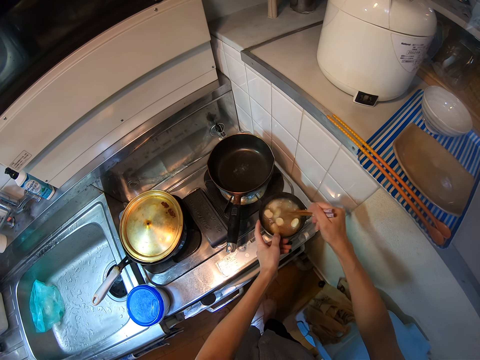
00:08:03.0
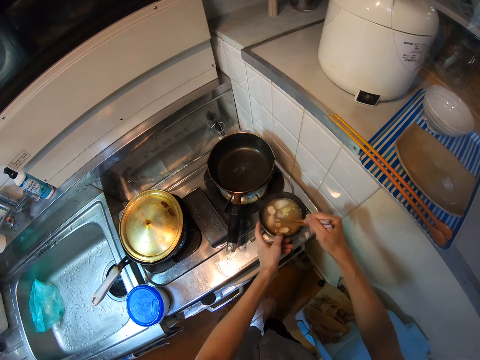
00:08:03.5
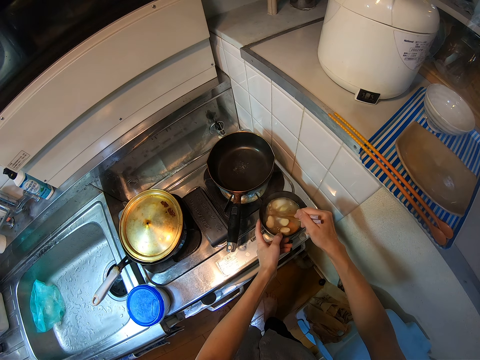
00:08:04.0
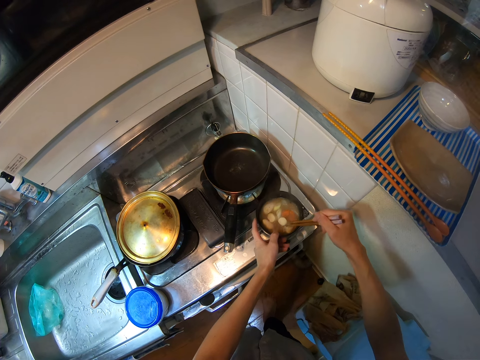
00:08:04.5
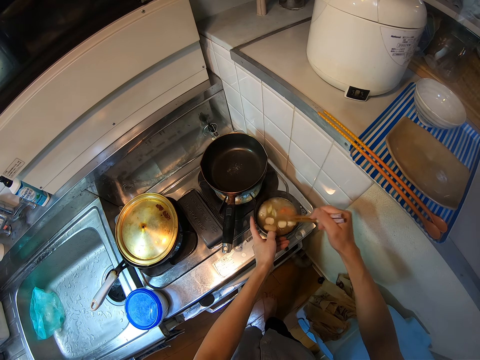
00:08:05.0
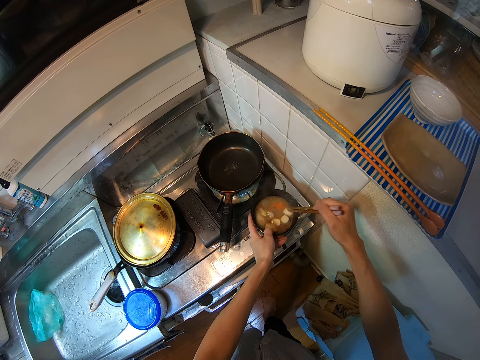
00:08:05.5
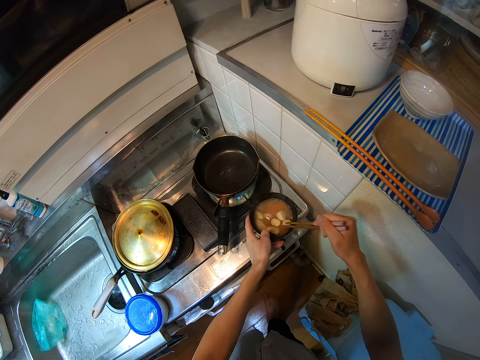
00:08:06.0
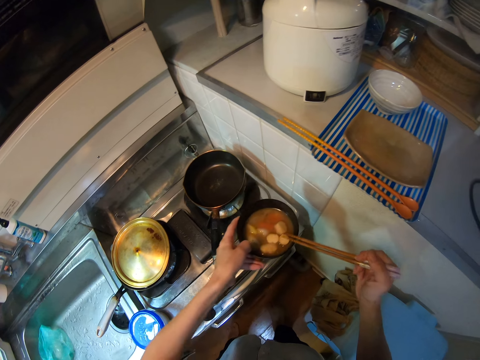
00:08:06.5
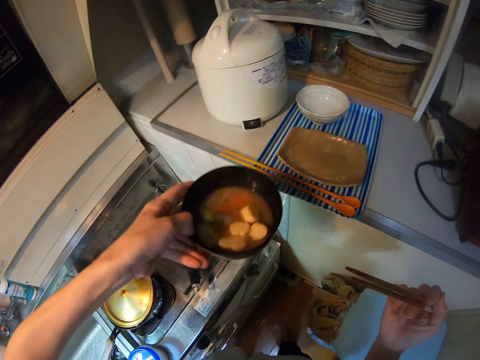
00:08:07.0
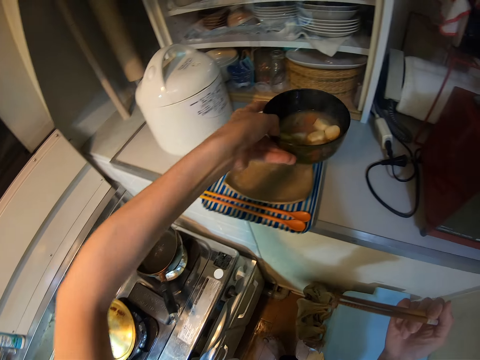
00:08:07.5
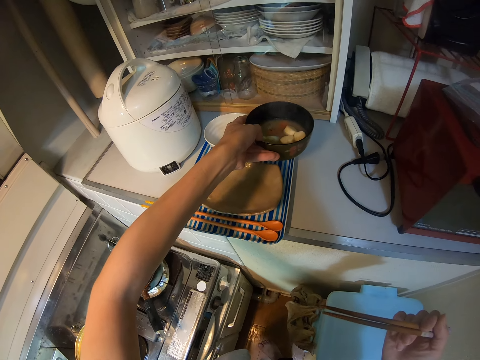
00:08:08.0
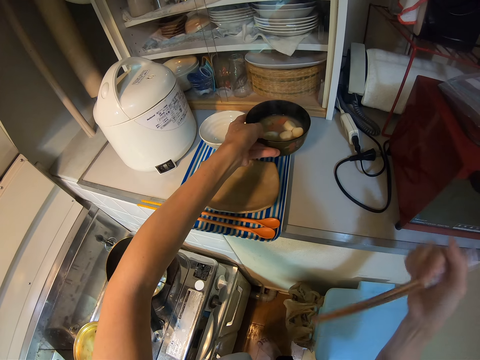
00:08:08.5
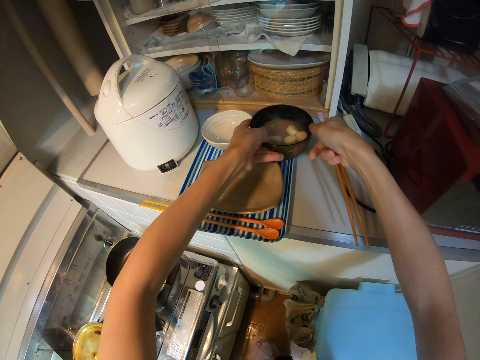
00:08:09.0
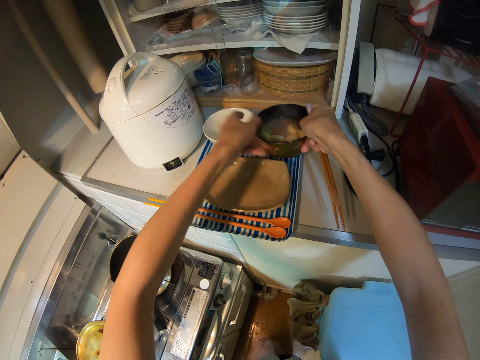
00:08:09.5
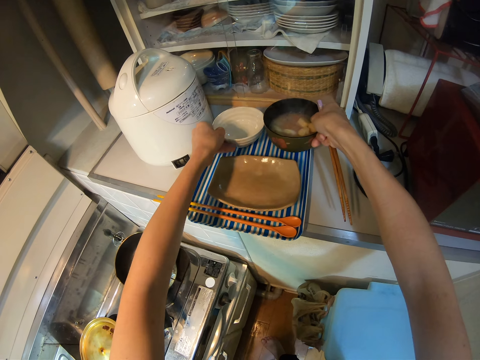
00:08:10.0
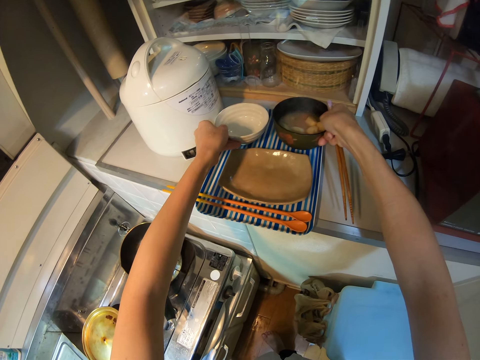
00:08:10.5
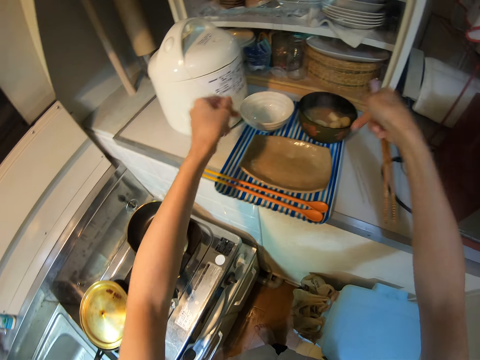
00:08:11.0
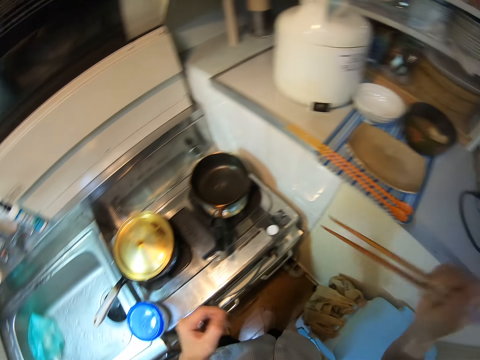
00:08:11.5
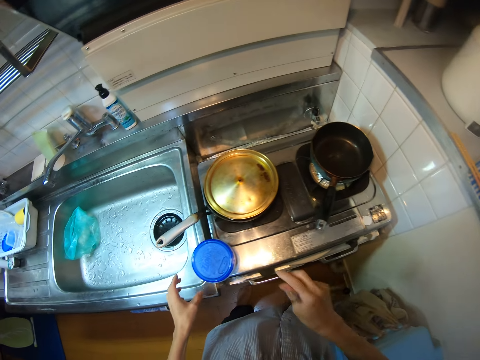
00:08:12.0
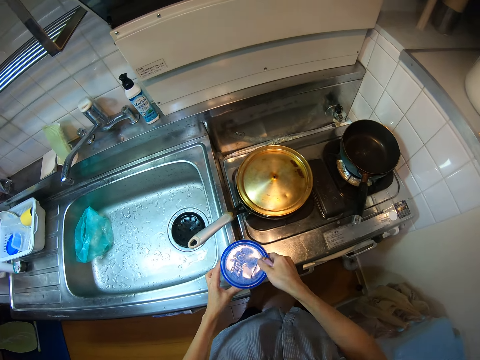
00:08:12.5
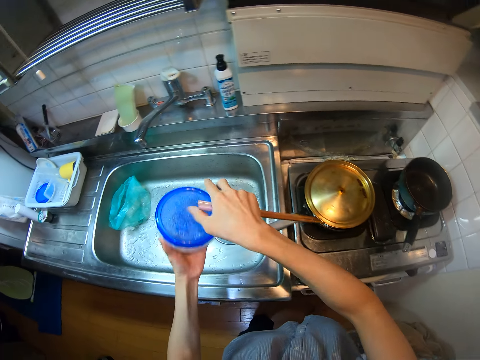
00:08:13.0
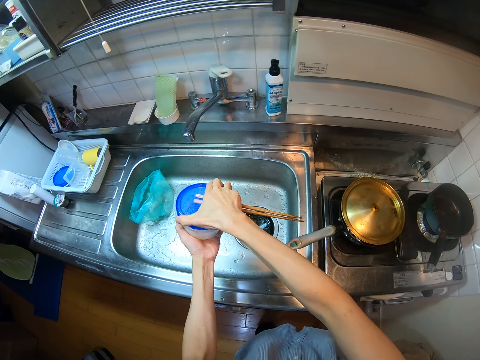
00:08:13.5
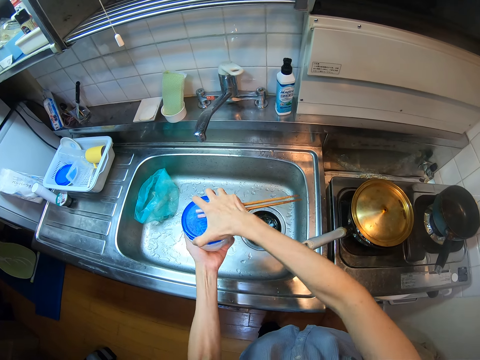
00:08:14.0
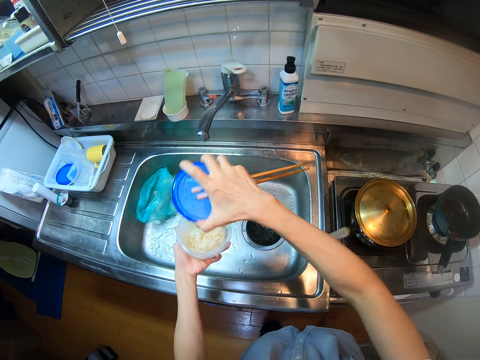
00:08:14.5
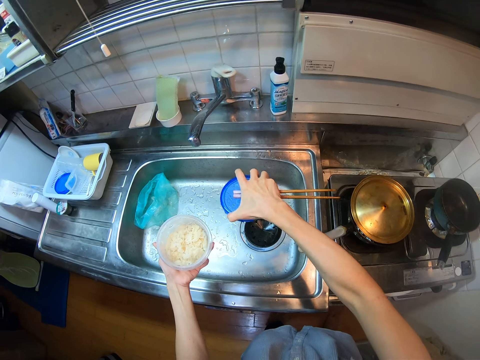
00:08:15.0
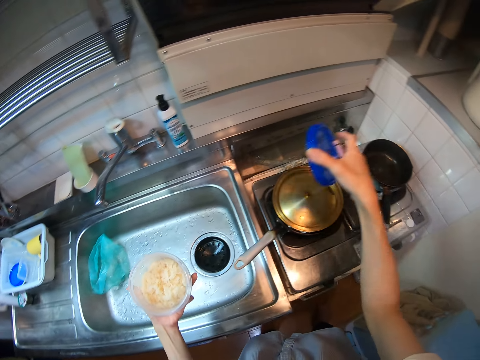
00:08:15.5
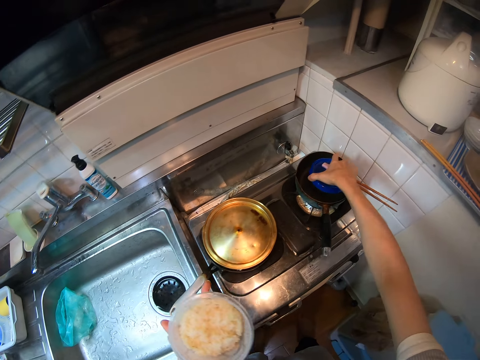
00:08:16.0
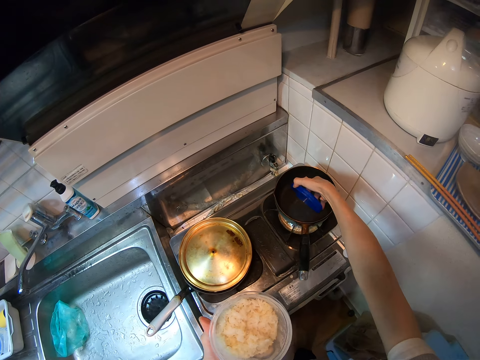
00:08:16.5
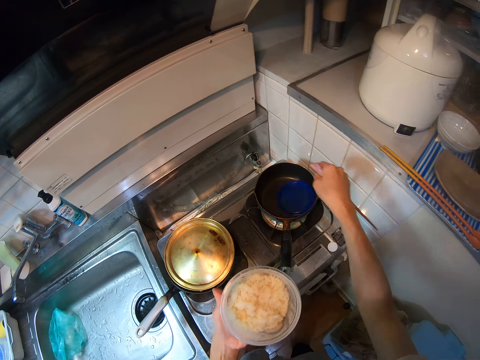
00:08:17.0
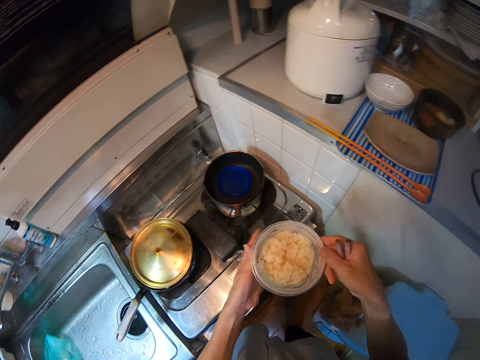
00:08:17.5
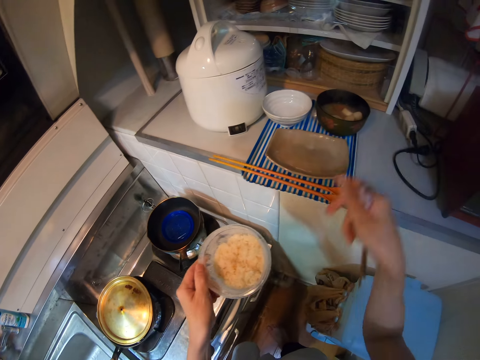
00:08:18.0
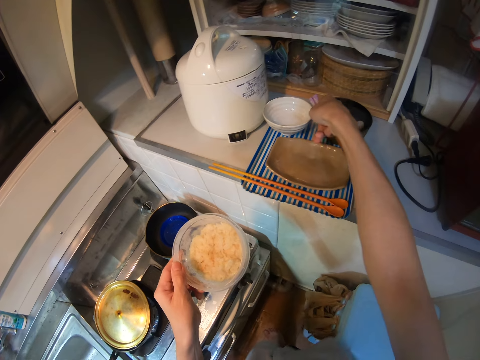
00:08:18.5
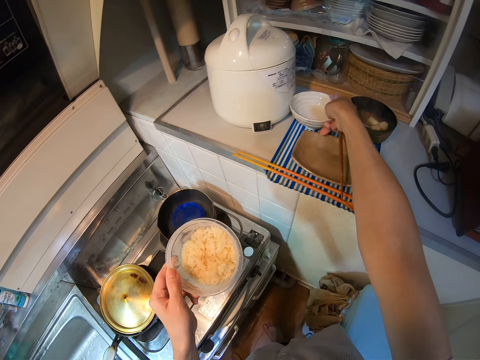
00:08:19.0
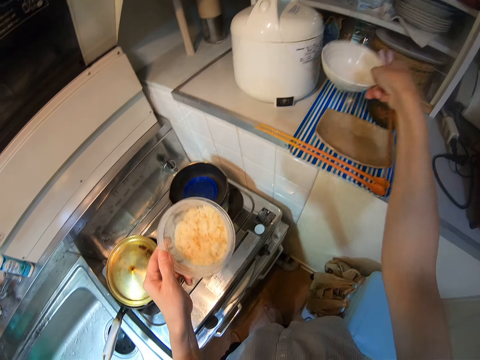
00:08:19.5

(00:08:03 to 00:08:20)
The camera wearer picks the black bowl or mixing bowl from the range cooker. They place the black bowl on the tray. They hold the mixing bowl with the right hand. They adjust the white bowl on the left of the black bowl. They pick the container or tin from the range cooker. They open the container. They dust the cover of the container in the sink. They walk in the kitchen. They drop the cover of the container into the pot. They hold the container with both hands. They hold the tin with the left hand. They take the white bowl from the tray.

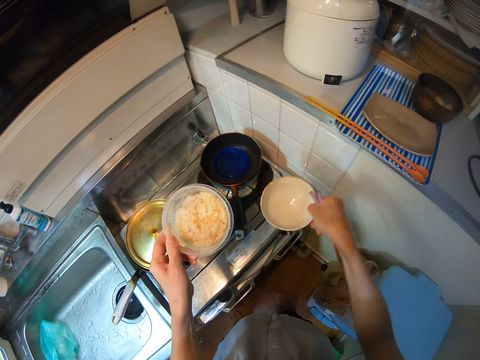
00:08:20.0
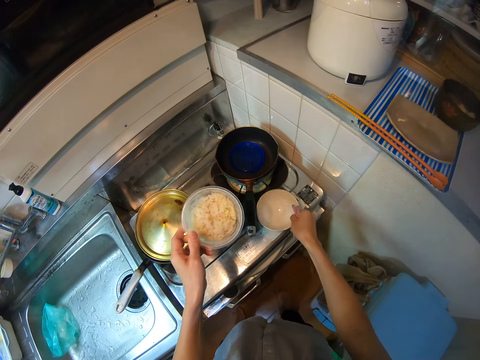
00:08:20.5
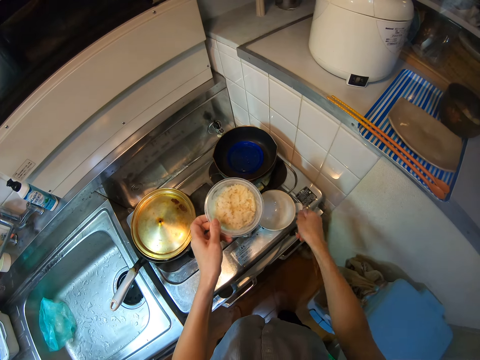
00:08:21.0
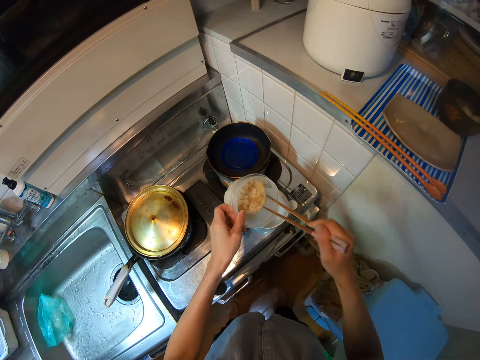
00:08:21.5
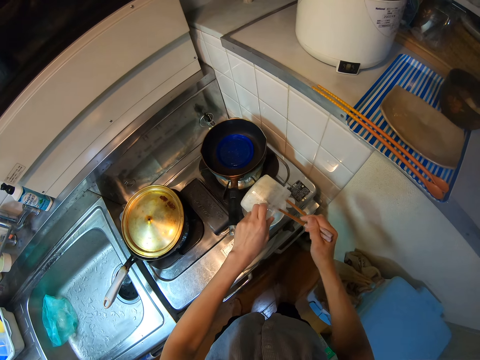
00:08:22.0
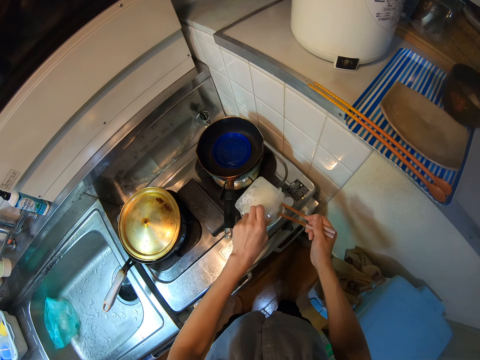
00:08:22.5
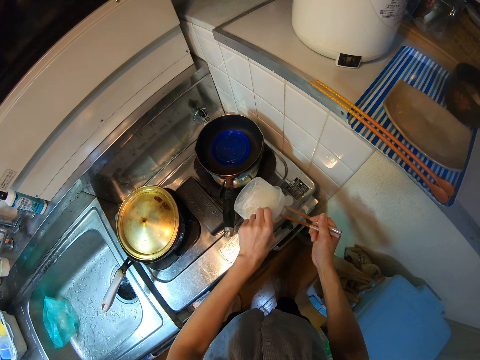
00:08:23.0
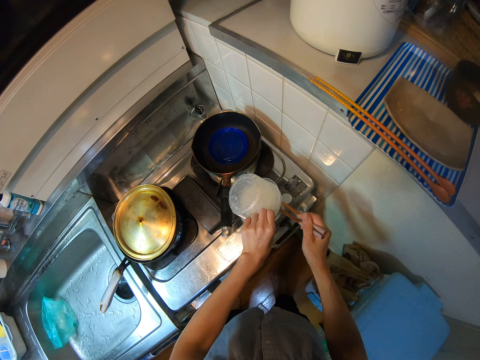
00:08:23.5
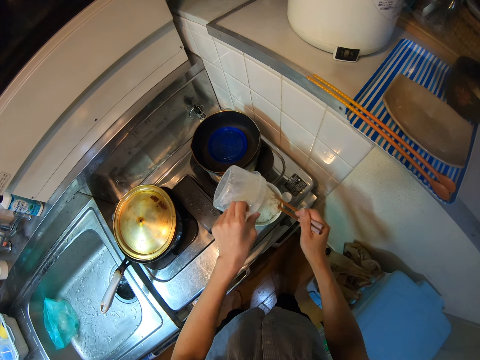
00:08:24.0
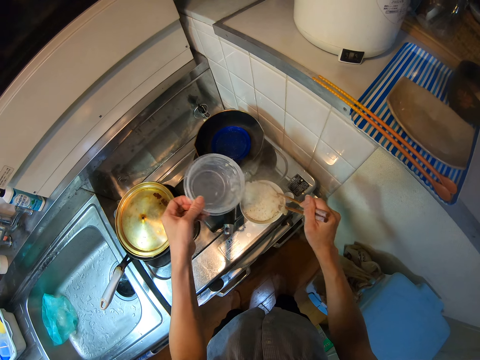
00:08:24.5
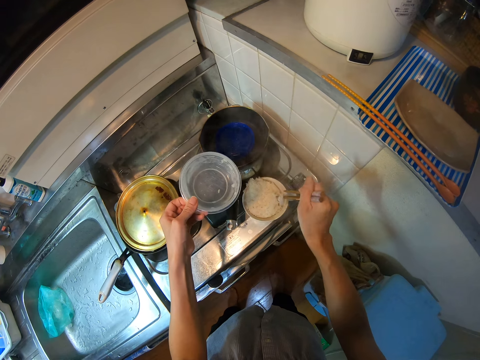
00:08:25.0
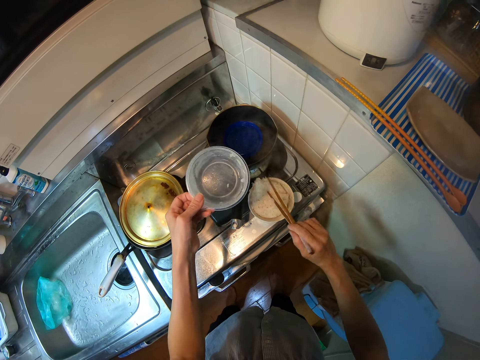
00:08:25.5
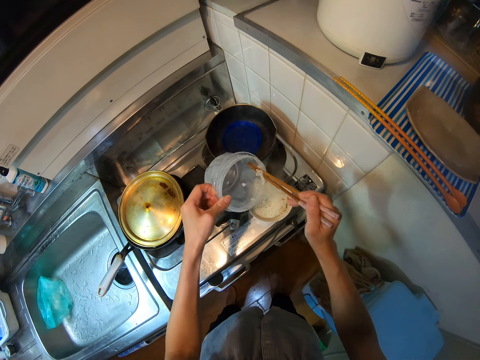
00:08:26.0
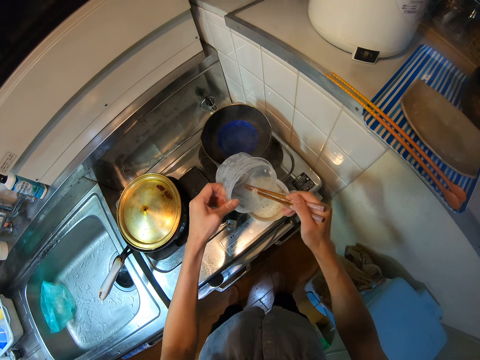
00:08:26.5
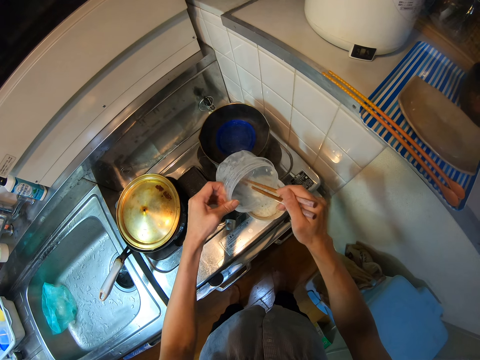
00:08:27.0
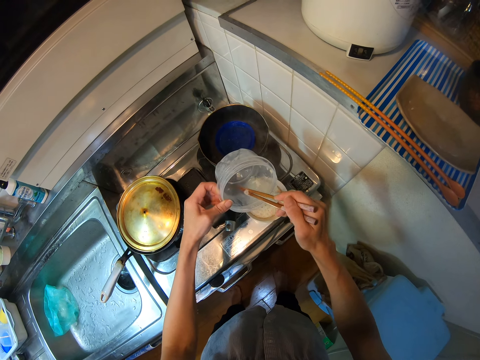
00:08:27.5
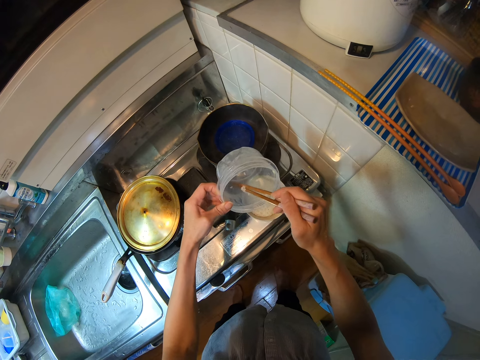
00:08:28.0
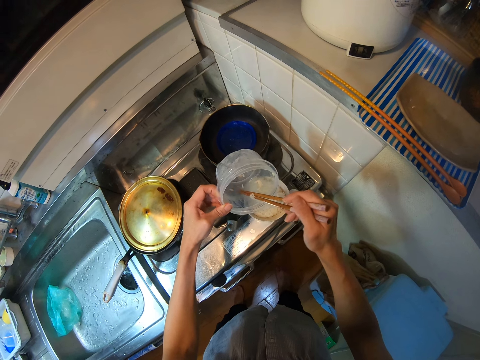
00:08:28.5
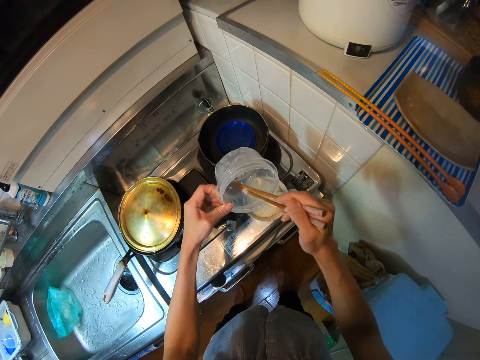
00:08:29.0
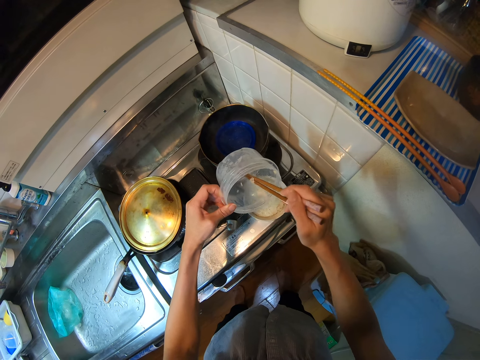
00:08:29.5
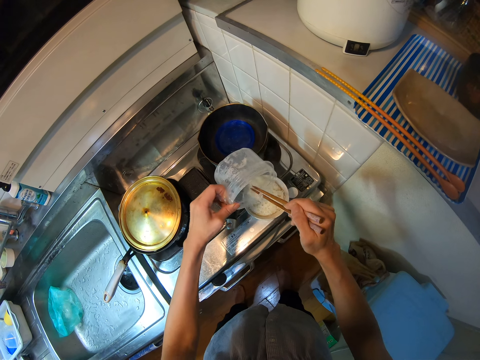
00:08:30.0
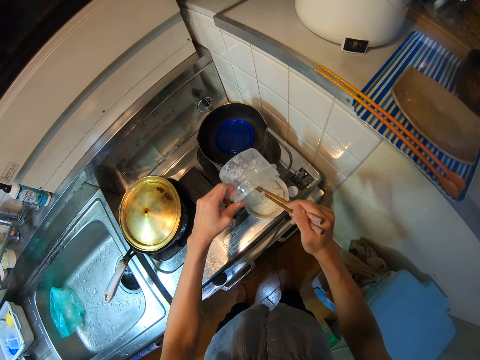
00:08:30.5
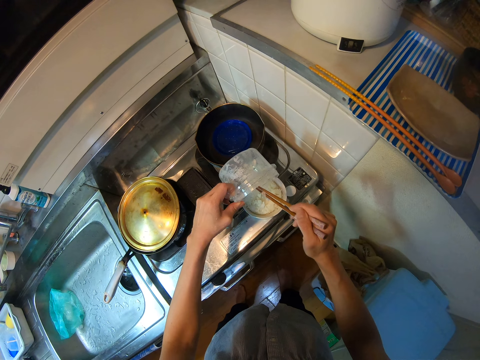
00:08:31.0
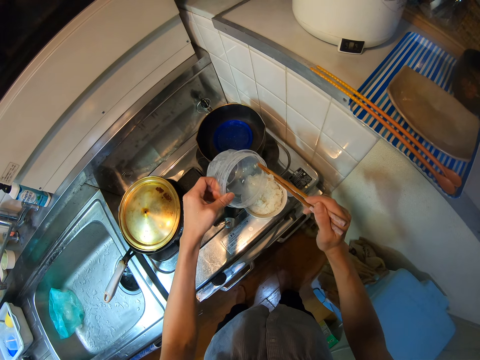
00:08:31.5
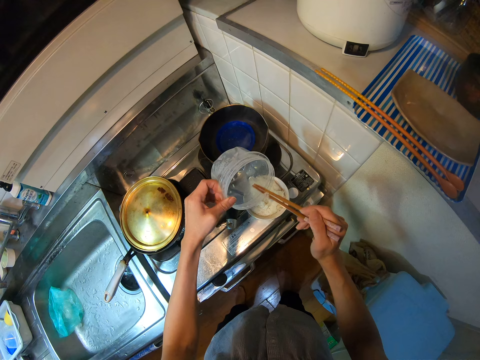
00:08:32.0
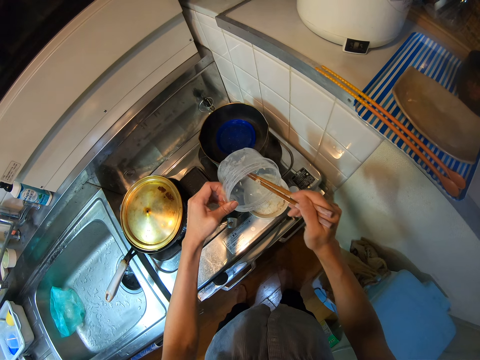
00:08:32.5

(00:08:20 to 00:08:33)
The camera wearer places the white bowl on the range cooker. They pour rice from the container into the white bowl with the chopsticks. They press the rice. They scoop rice with the chopsticks. They put rice in the bowl with the chopsticks.
